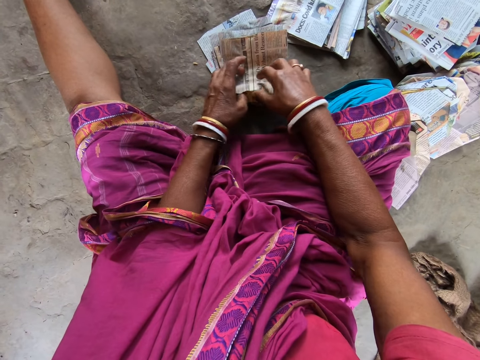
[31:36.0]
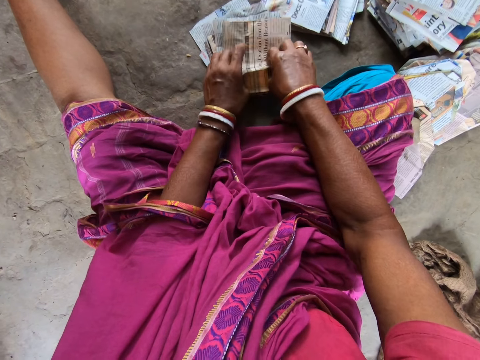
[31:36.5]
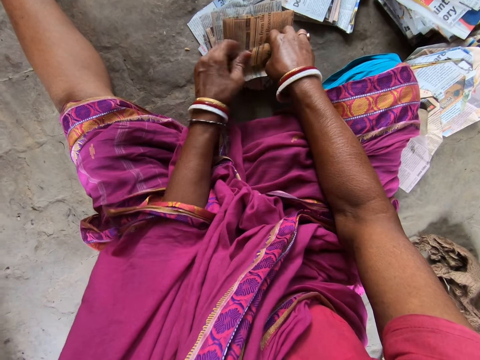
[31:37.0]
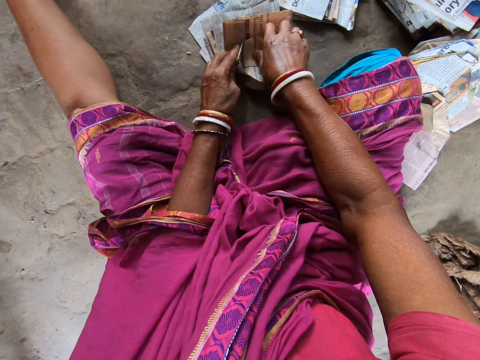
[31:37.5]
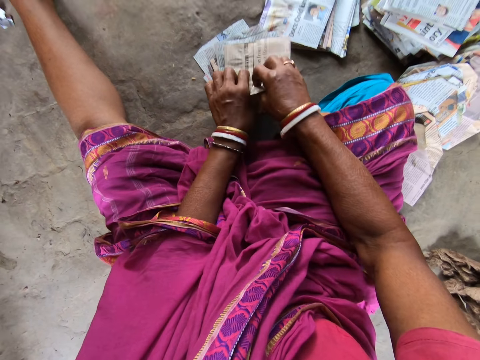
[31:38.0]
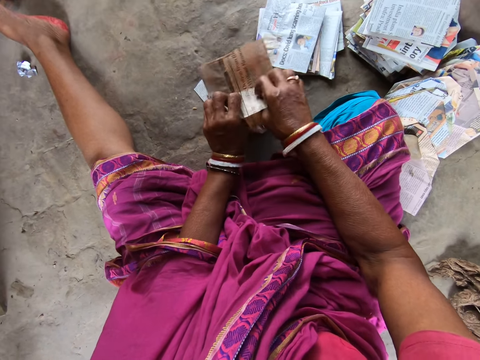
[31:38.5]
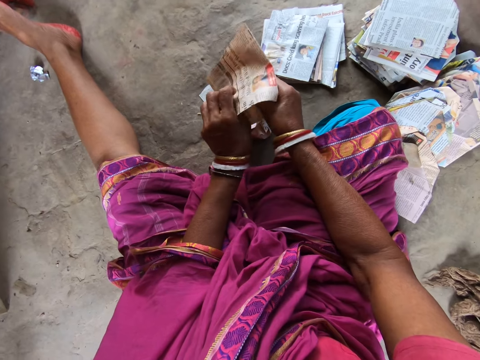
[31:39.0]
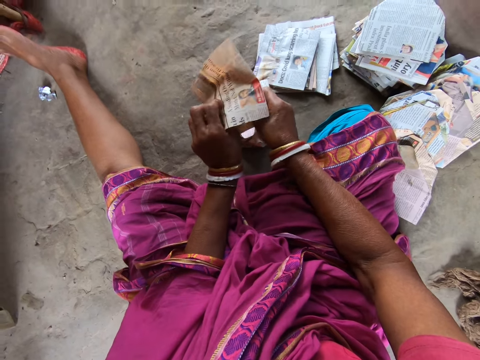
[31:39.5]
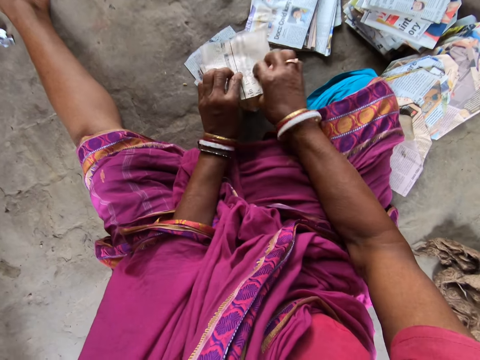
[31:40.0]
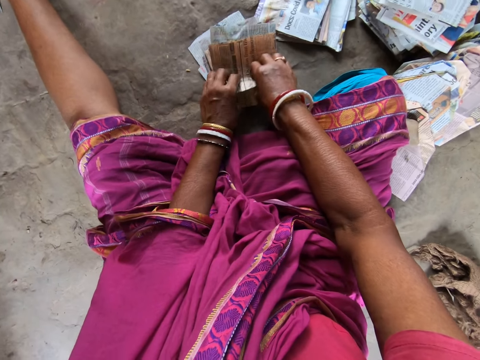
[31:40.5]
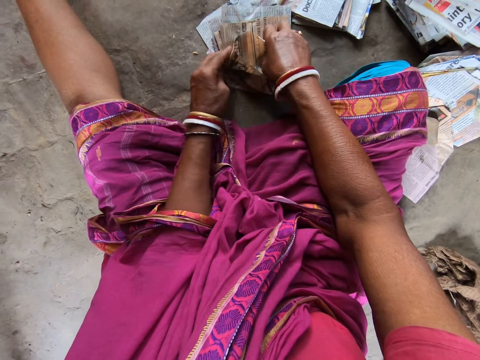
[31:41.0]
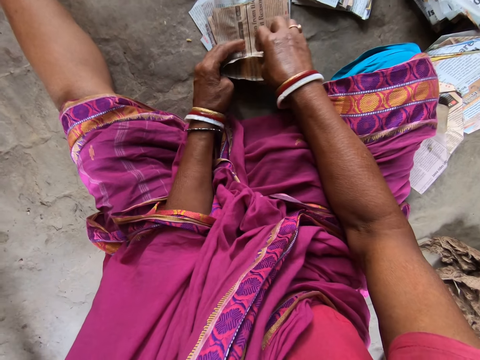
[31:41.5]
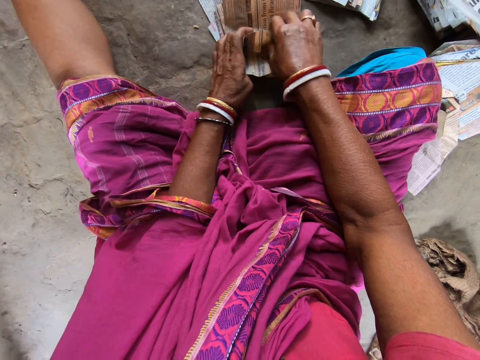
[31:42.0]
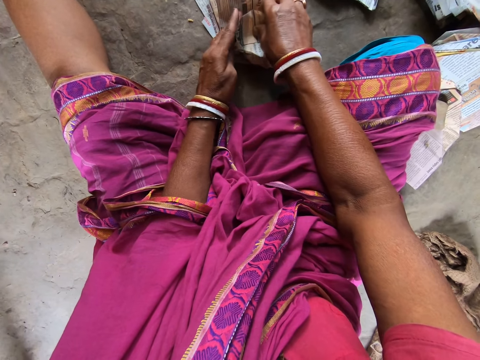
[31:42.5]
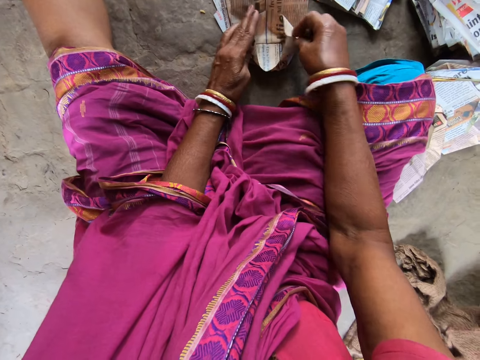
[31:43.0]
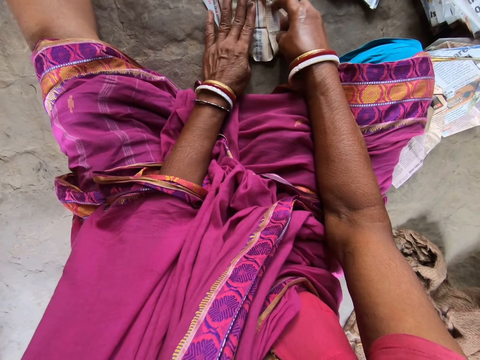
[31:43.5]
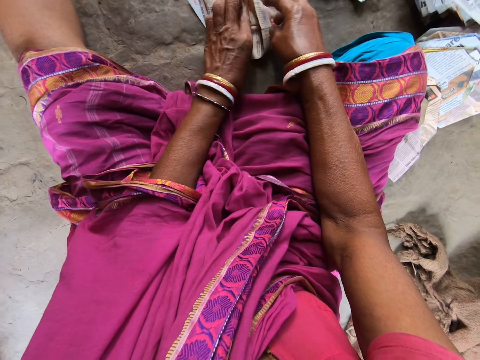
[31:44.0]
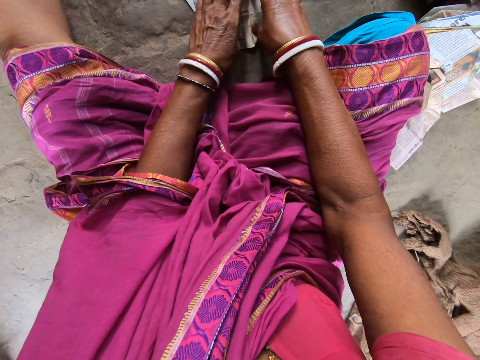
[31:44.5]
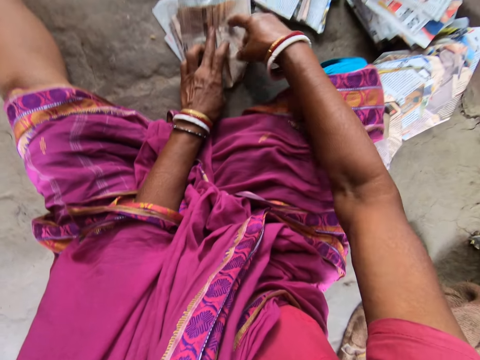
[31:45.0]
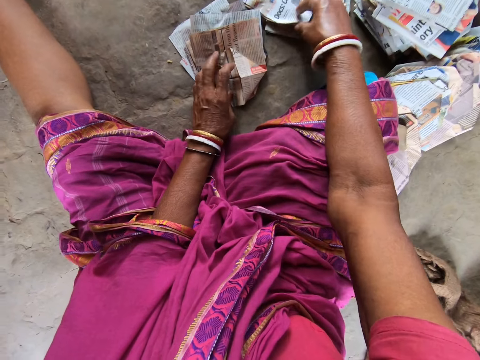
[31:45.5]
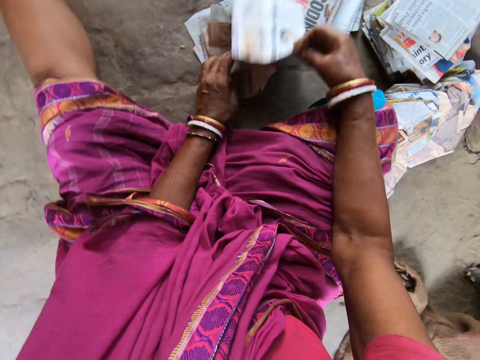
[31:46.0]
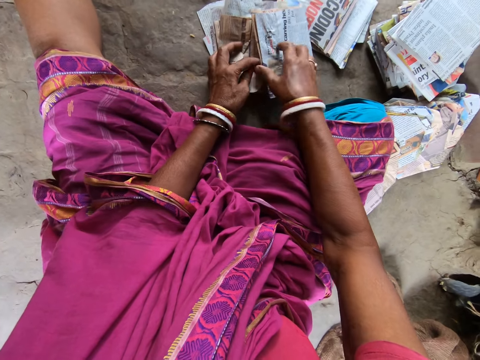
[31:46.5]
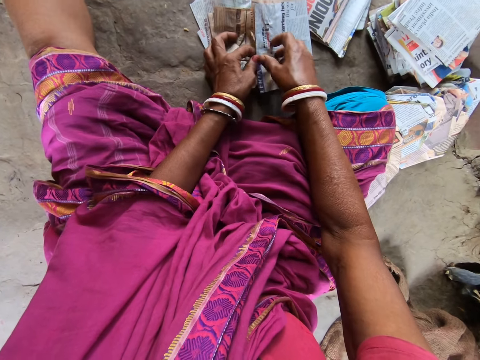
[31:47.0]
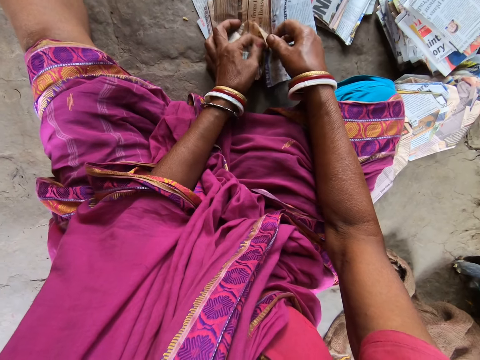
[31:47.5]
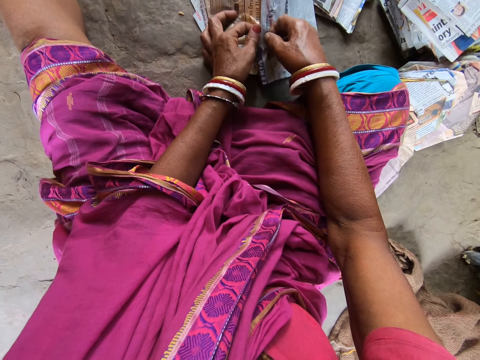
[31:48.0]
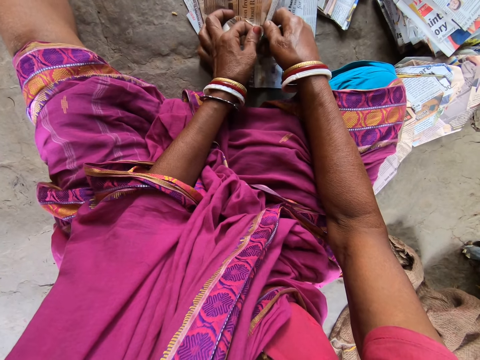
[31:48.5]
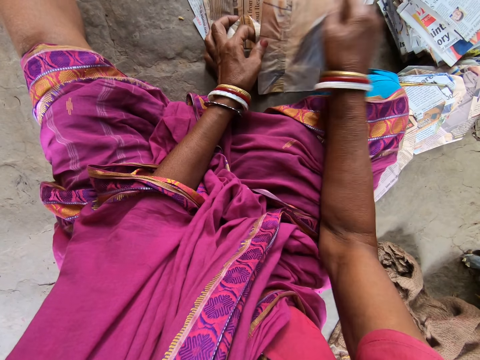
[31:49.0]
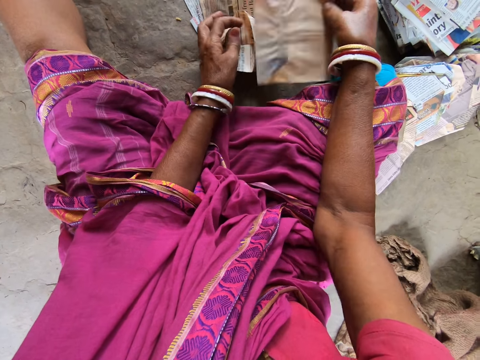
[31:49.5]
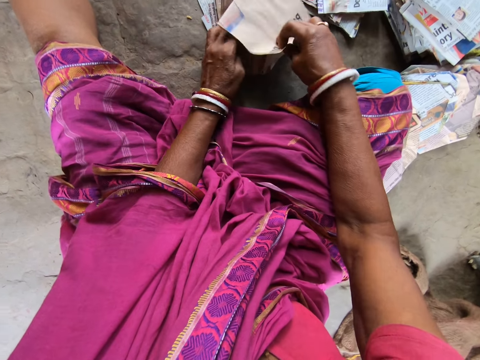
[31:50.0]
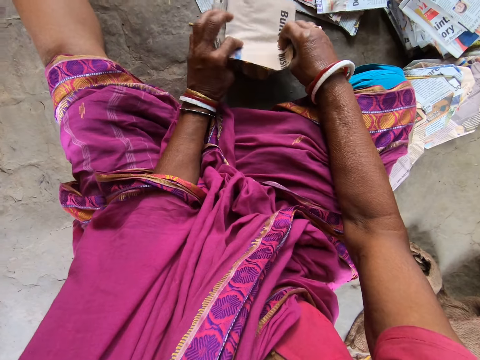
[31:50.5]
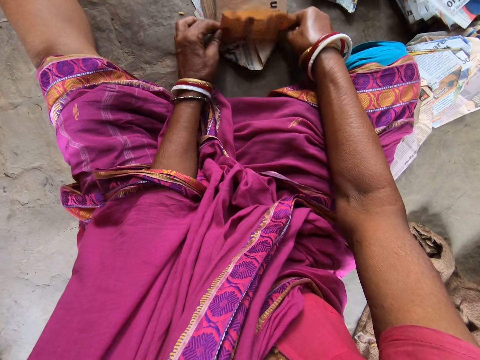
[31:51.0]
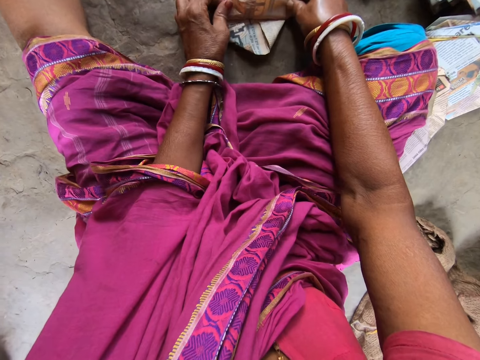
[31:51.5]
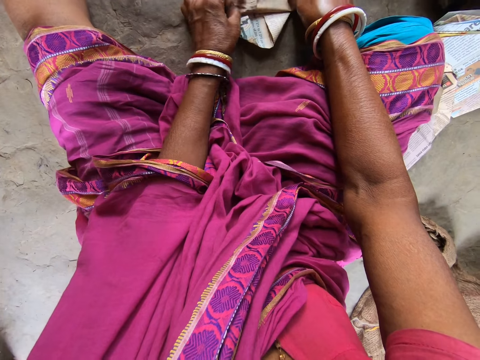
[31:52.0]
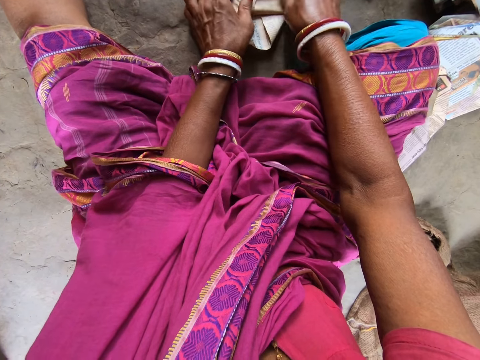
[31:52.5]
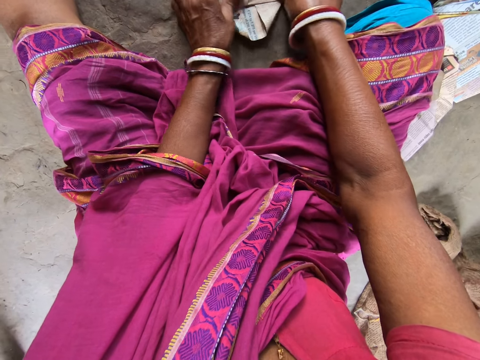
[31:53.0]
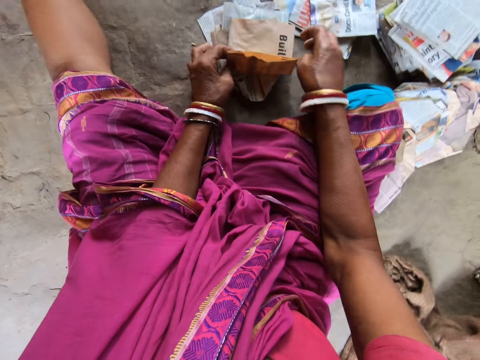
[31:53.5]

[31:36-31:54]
The camera wearer takes some pieces of newspaper from the ground with her right hand. She places the pieces of newspaper in her right hand on the pieces of newspaper on the ground. She separates the pieces of newspaper with both hands. She drops the piece of newspaper in her right hand on the ground. She holds the piece of newspaper with both hands. She turns the piece of newspaper with her right hand. She places the piece of newspaper in her right hand on the pieces of newspaper on the ground. She folds the piece of newspaper on the ground with both hands.

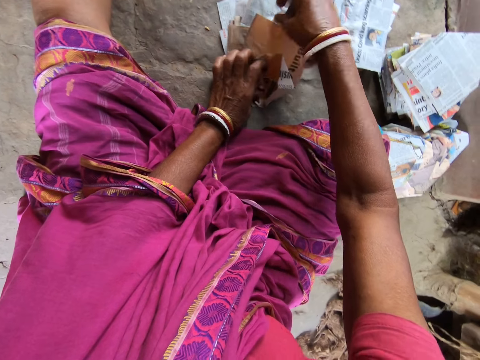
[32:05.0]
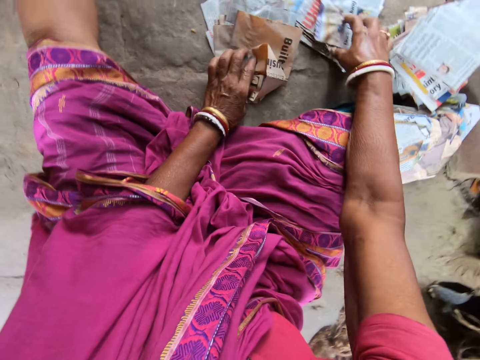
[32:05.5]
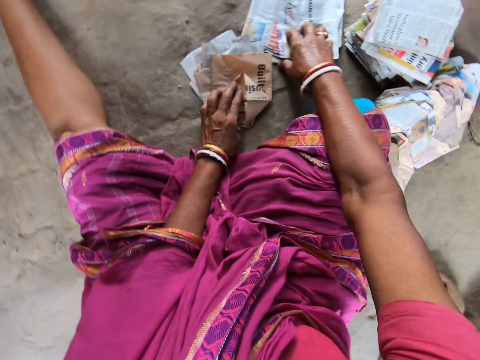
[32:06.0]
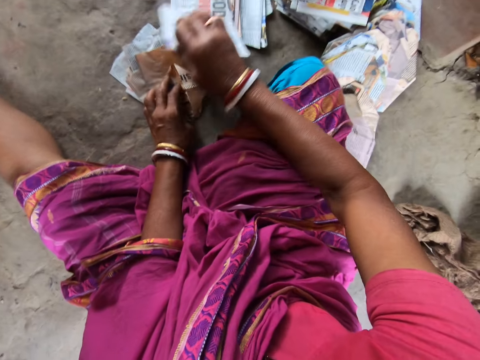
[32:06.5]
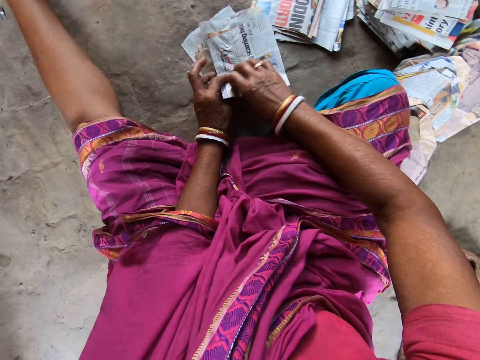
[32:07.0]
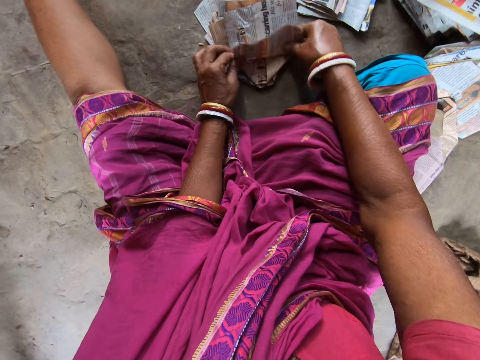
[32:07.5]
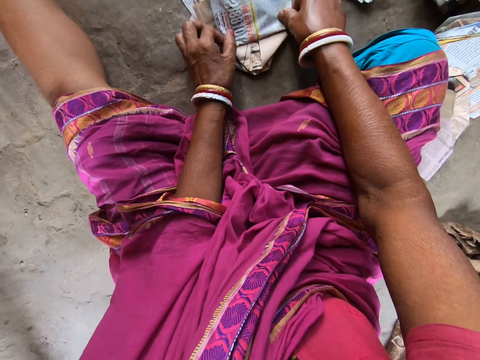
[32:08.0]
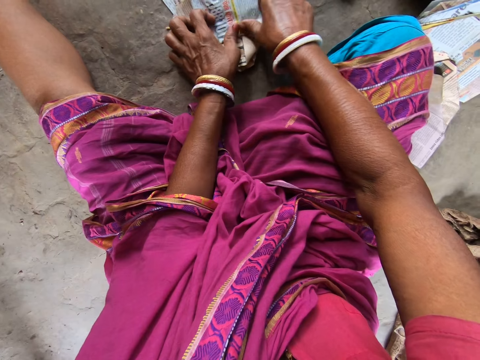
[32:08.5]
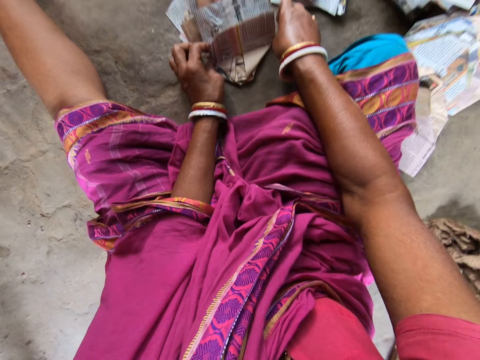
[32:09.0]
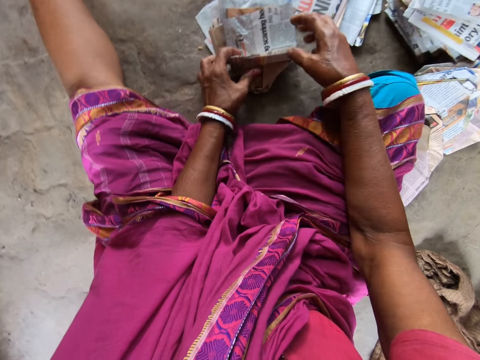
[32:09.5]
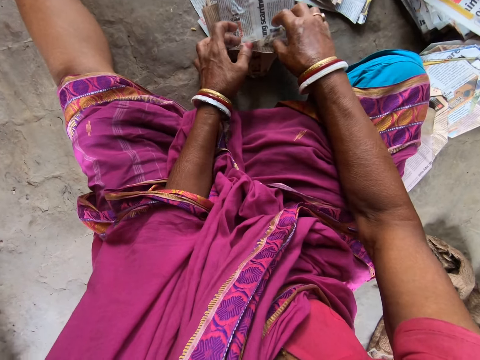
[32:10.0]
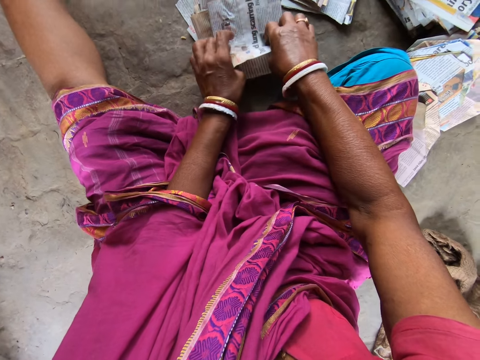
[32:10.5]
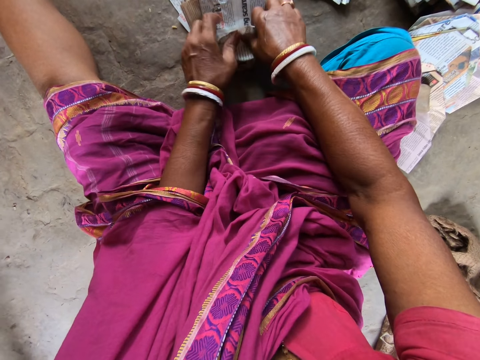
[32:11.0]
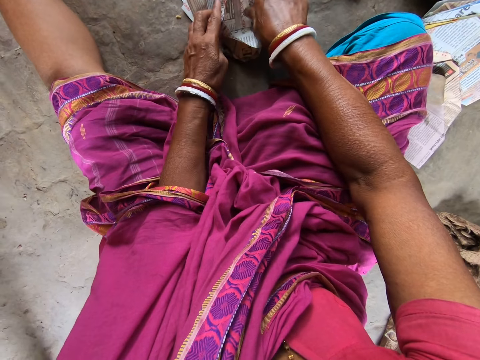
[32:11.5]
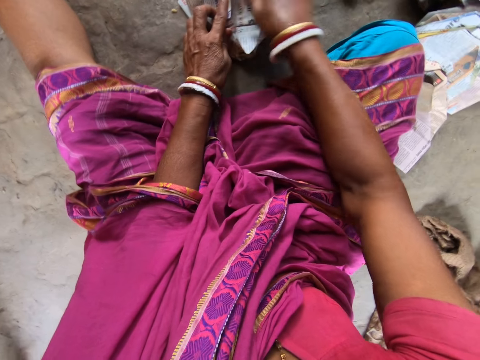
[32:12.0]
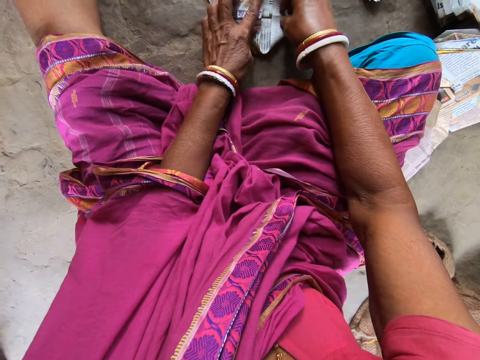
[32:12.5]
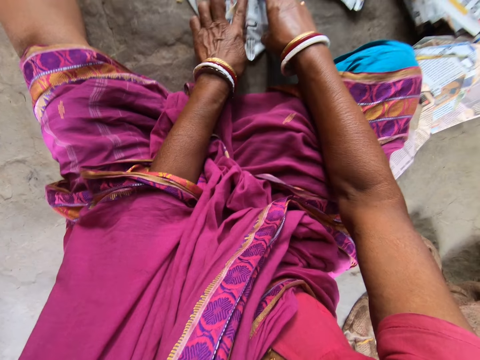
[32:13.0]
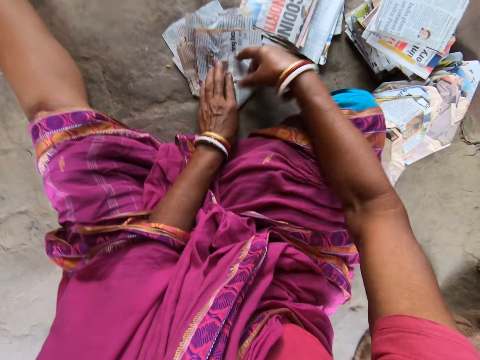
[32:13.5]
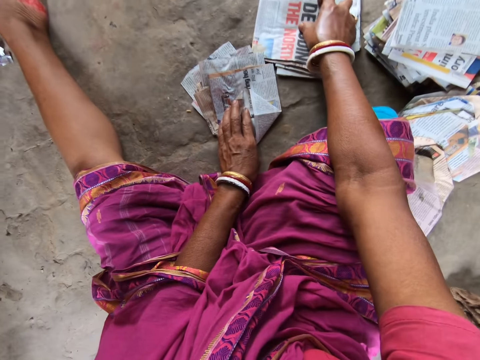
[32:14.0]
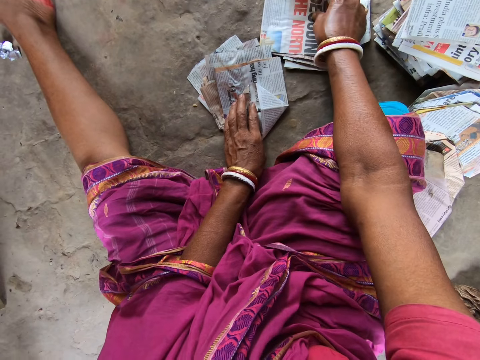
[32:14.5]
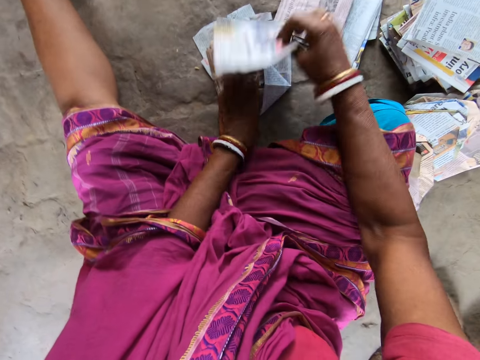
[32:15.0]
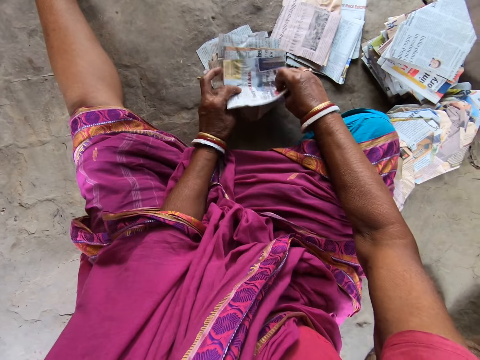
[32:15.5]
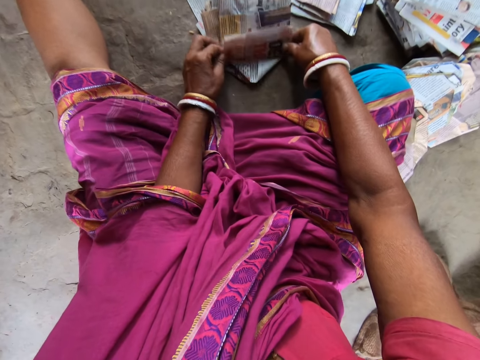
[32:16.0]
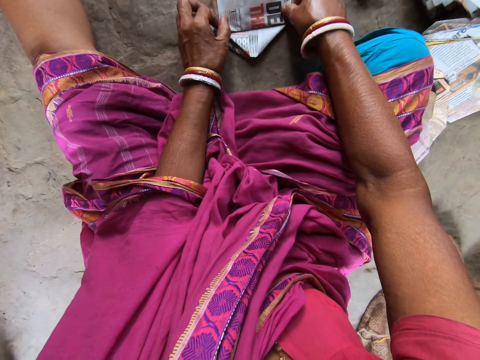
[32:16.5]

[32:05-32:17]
The camera wearer takes a piece of newspaper from the ground with her right hand. She places the piece of newspaper in her right hand on the pieces of newspaper on the ground. She folds the piece of newspaper on the ground with both hands. She takes a piece of newspaper from the ground with her right hand. She places the piece of newspaper in her right hand on the pieces of newspaper on the ground. She folds the piece of newspaper on the ground with both hands.
